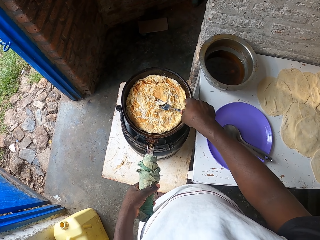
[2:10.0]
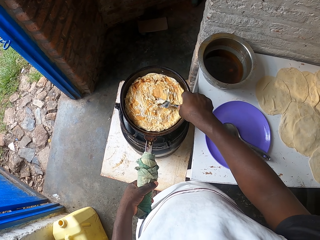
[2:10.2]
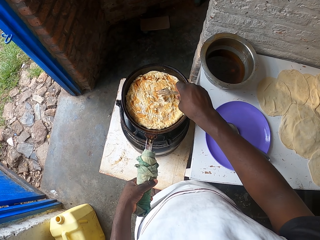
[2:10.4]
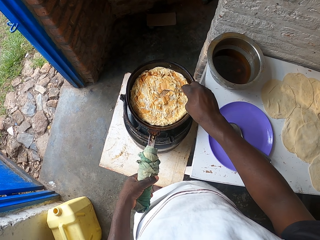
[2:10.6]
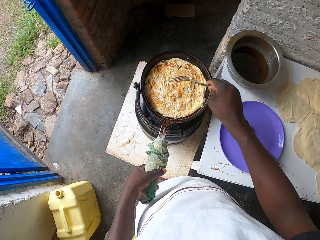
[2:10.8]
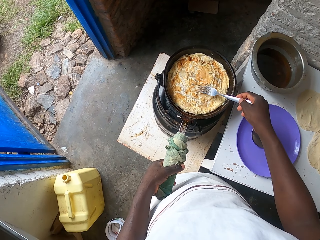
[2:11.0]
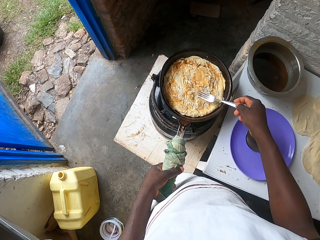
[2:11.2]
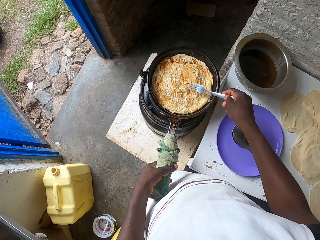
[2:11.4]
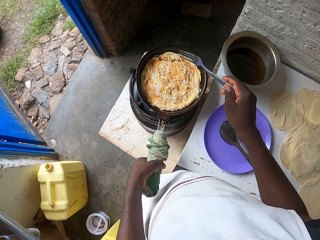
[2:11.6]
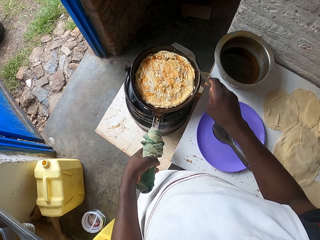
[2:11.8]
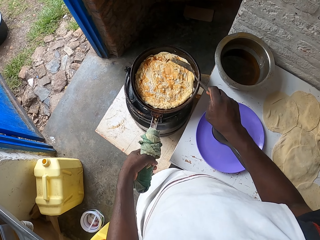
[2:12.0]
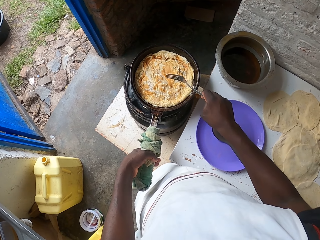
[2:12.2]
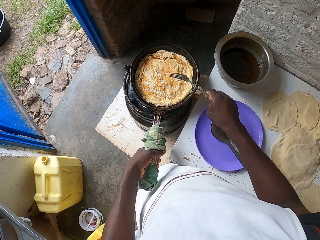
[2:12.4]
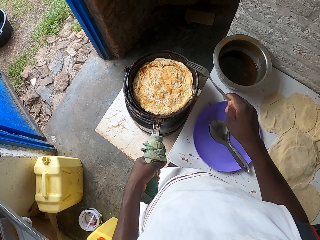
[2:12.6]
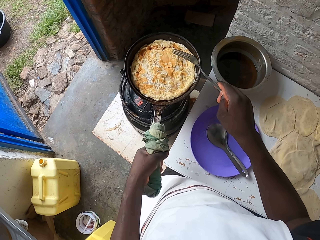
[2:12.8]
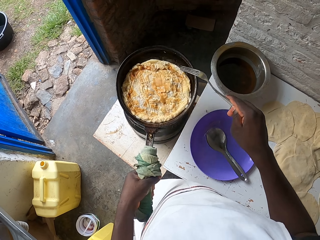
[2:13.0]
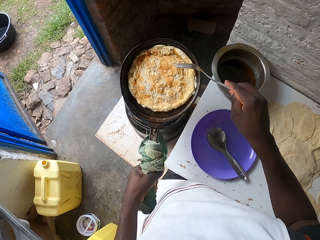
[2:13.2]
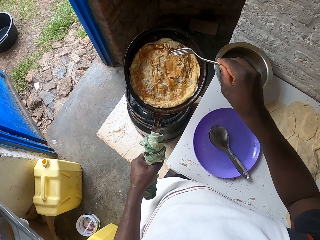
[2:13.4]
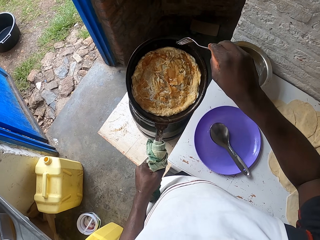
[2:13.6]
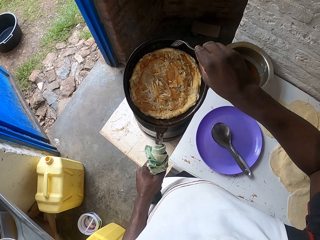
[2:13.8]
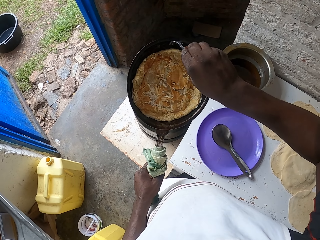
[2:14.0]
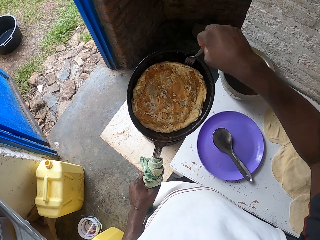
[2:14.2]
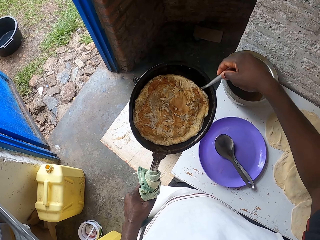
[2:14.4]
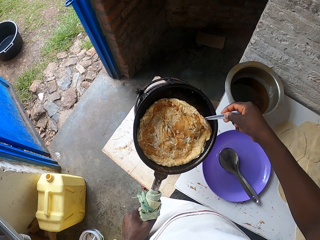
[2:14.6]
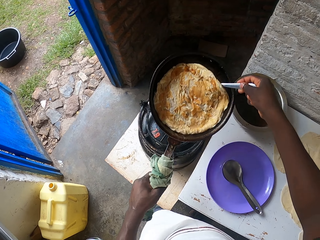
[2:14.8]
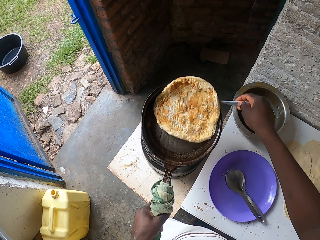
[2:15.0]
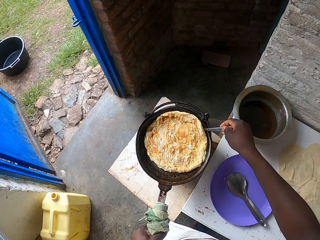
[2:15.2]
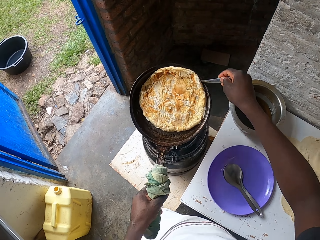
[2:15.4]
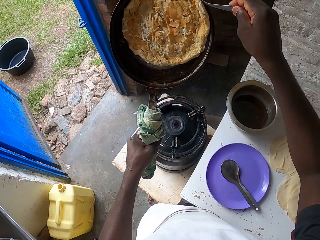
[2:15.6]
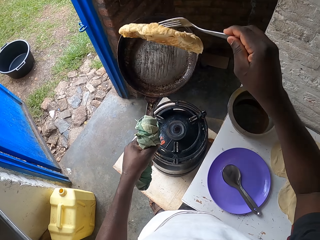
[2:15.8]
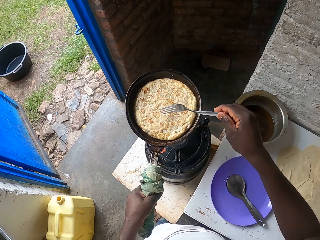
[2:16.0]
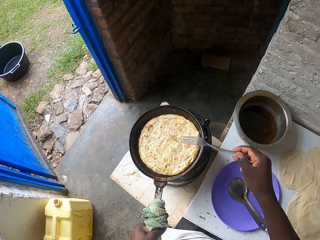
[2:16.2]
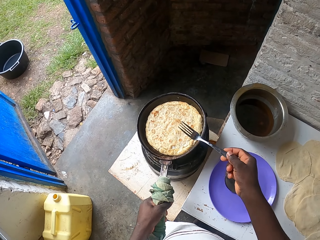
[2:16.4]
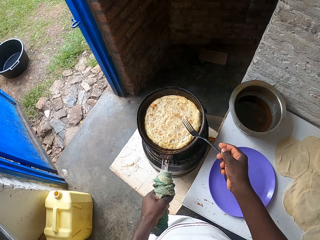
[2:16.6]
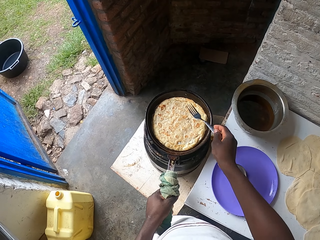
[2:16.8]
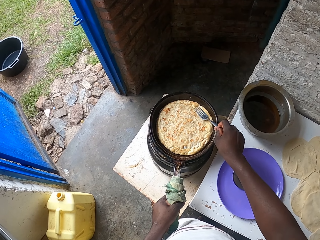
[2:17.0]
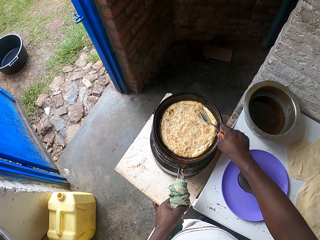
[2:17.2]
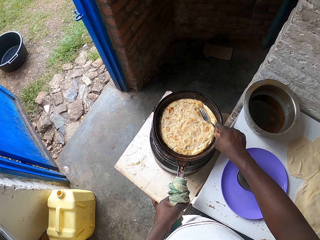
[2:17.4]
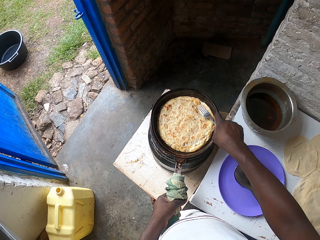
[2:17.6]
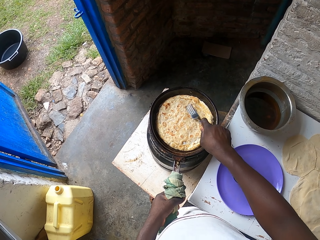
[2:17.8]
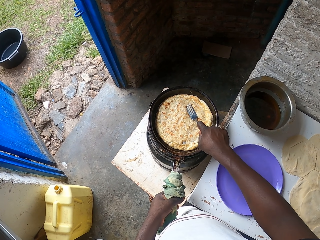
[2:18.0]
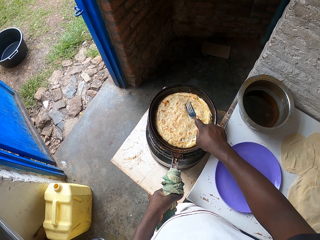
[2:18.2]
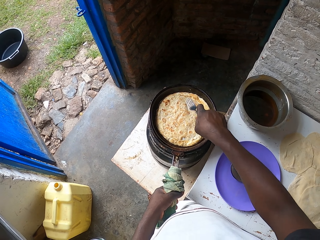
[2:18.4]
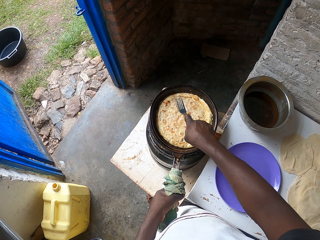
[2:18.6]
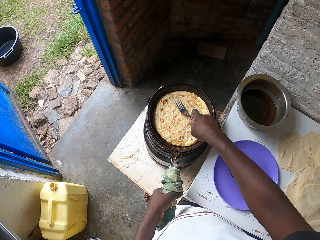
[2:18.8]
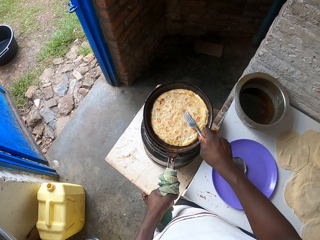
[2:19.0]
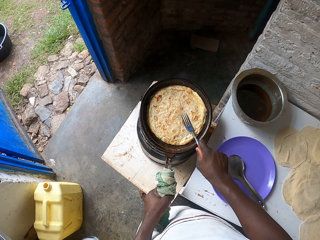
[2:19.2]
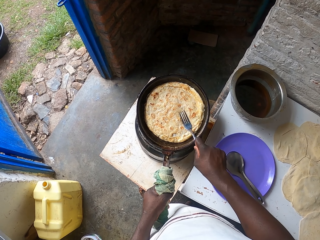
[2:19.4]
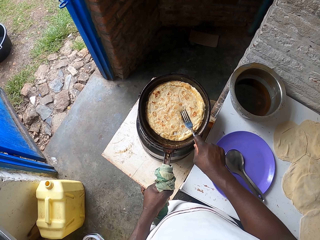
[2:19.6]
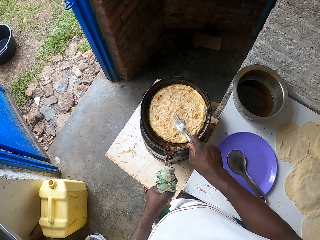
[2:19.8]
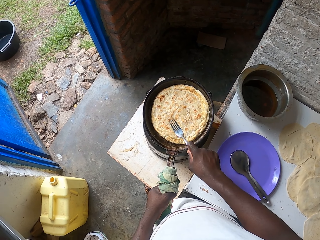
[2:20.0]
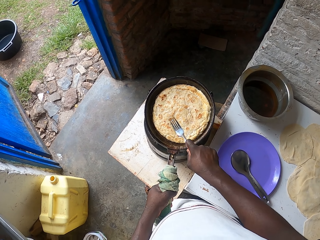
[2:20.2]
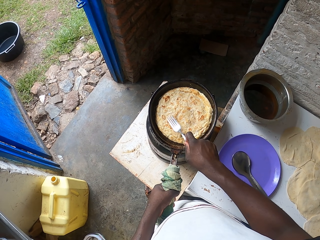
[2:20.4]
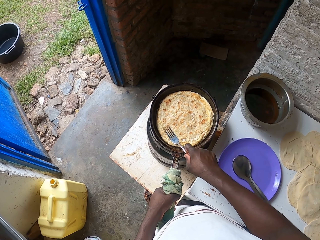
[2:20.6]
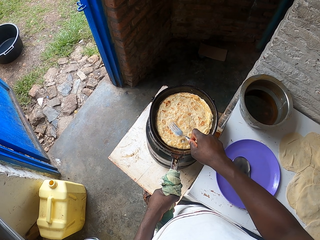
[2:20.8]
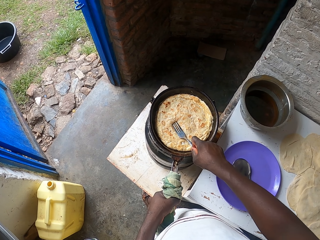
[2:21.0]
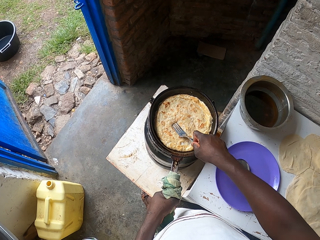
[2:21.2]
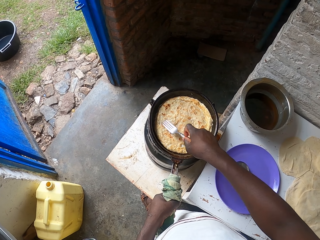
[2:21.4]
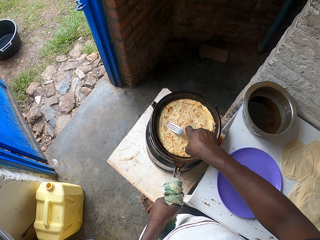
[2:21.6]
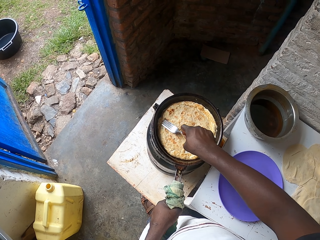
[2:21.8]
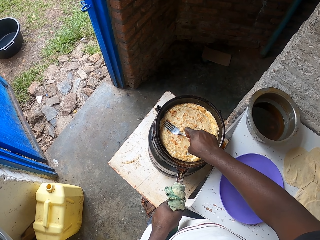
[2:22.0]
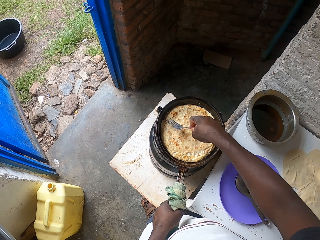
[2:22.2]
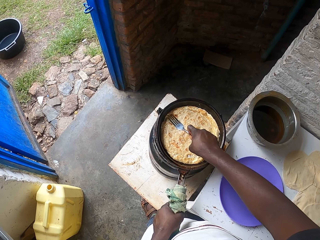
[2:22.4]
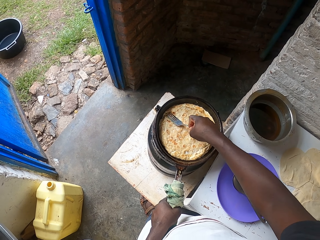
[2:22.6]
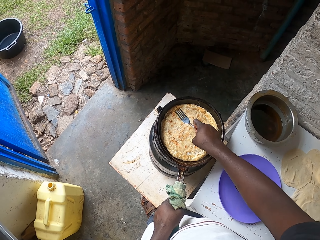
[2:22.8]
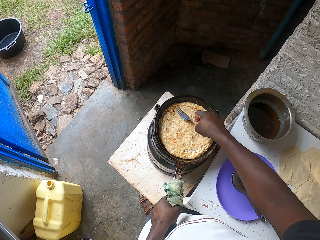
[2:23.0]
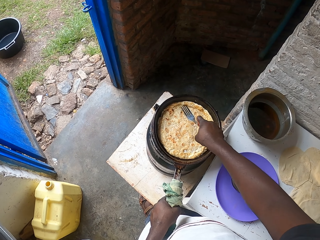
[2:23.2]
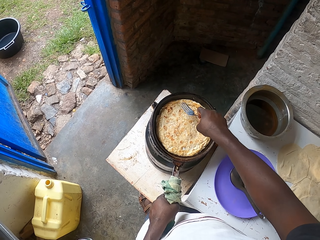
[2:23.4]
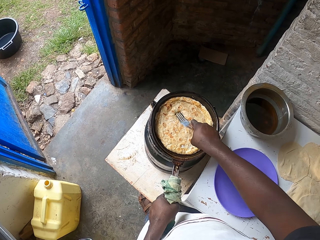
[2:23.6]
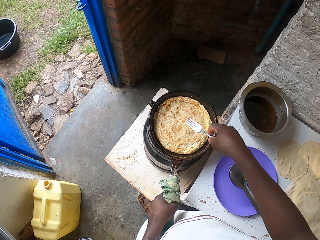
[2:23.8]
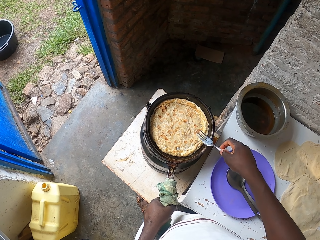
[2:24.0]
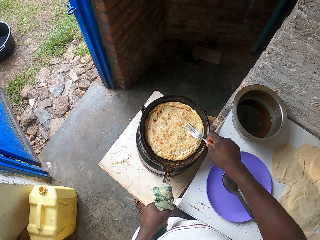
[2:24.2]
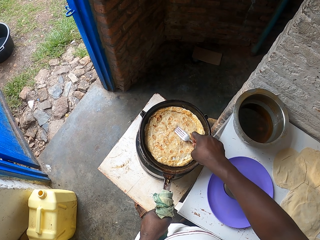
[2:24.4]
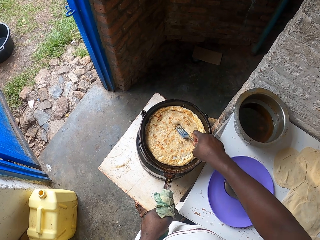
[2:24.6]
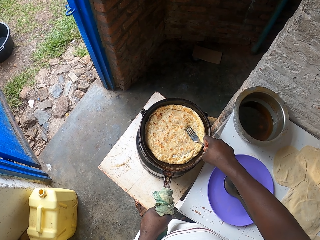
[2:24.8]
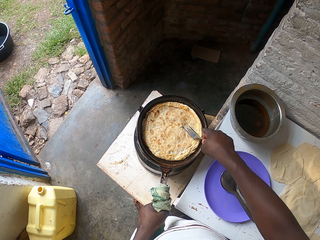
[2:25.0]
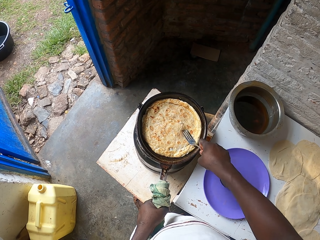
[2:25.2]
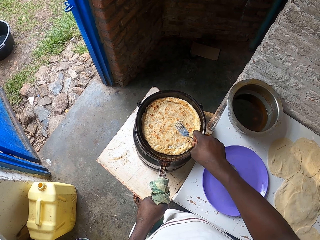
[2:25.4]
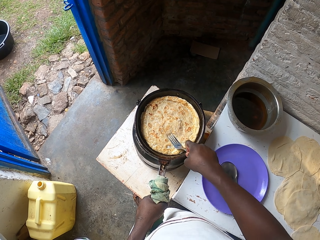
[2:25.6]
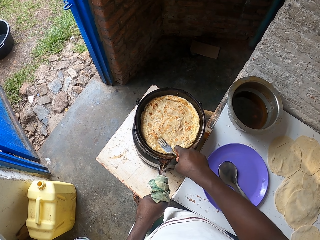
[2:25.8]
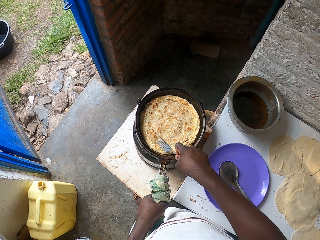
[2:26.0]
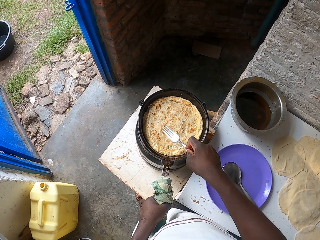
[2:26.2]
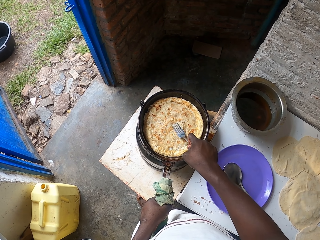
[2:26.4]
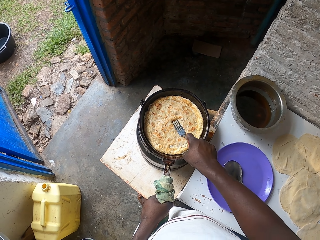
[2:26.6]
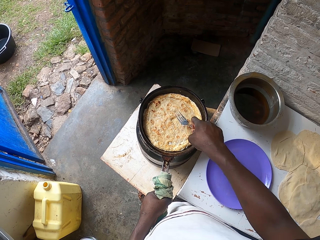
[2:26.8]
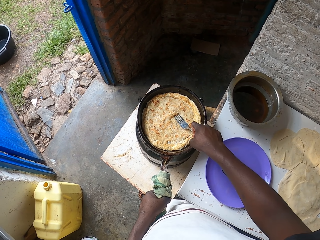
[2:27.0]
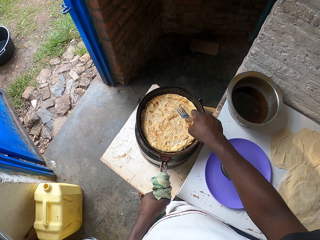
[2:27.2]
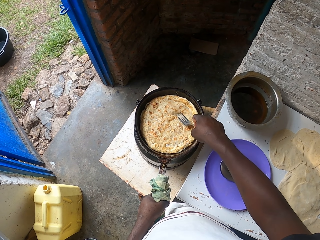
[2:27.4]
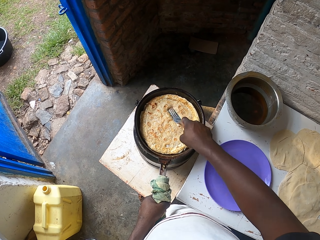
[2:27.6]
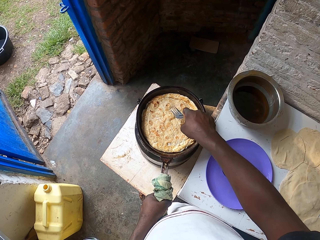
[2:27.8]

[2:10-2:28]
The camera wearer shakes the egg on the frying pan. They change the eggs and the paratha on the other side. They put the frying pan on fire. They press the egg with the fork. They press the egg and parathas on the pan.

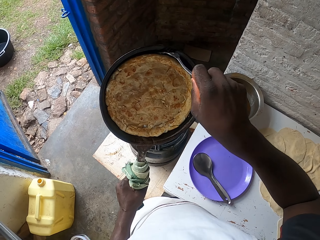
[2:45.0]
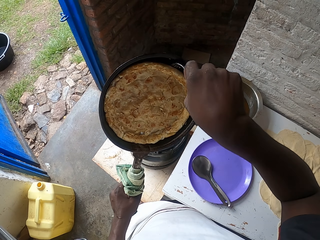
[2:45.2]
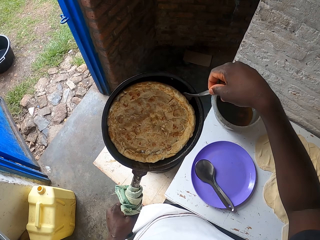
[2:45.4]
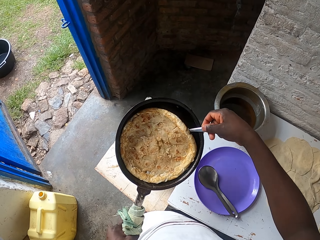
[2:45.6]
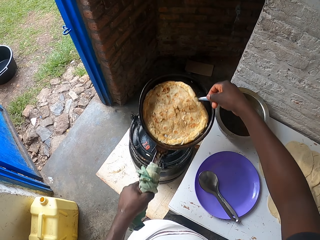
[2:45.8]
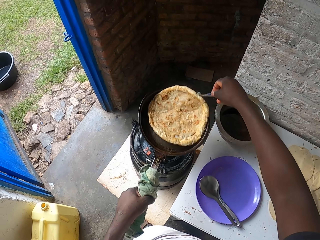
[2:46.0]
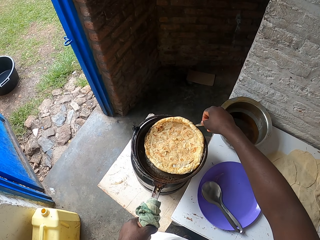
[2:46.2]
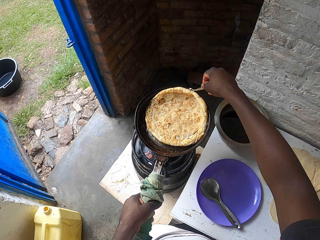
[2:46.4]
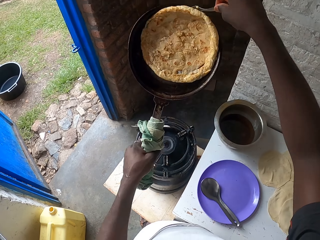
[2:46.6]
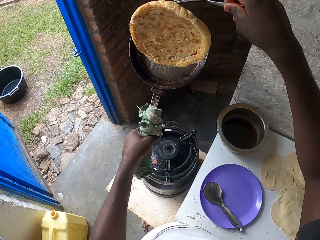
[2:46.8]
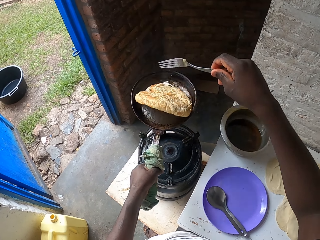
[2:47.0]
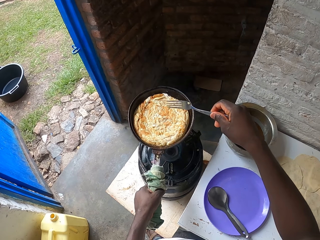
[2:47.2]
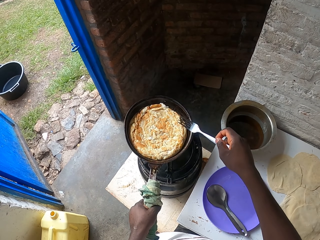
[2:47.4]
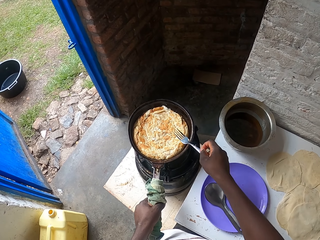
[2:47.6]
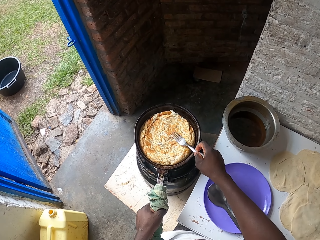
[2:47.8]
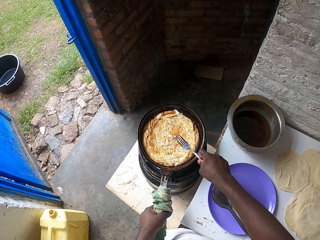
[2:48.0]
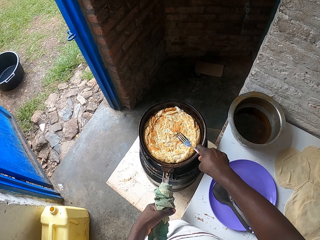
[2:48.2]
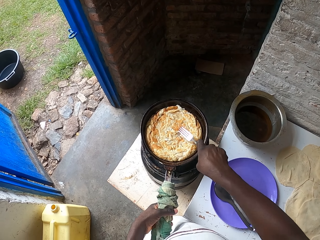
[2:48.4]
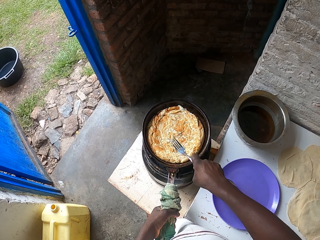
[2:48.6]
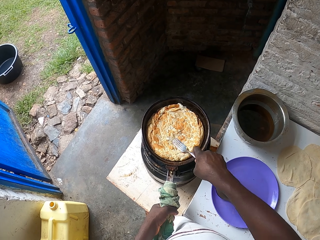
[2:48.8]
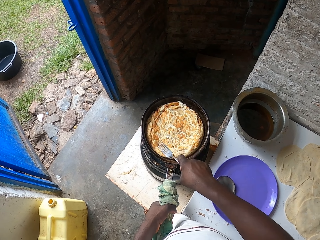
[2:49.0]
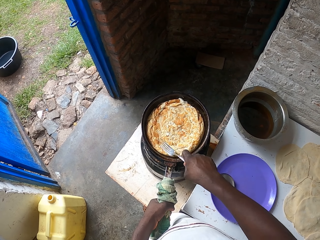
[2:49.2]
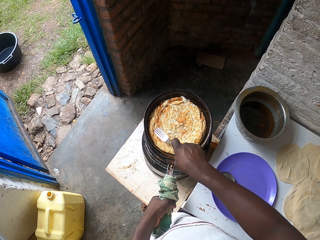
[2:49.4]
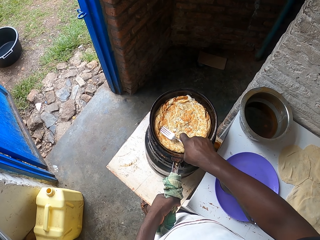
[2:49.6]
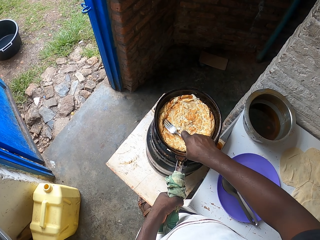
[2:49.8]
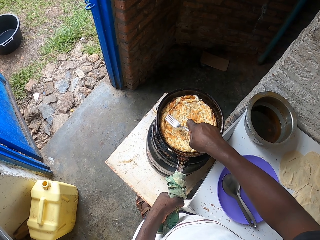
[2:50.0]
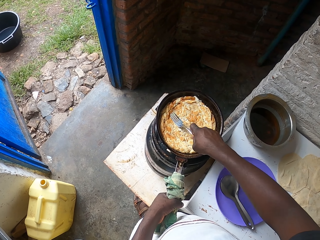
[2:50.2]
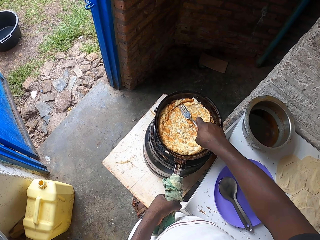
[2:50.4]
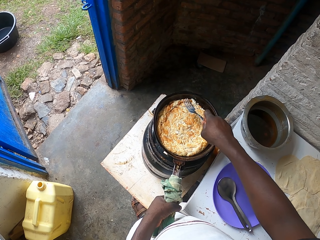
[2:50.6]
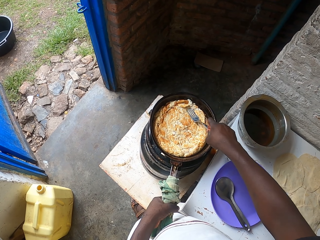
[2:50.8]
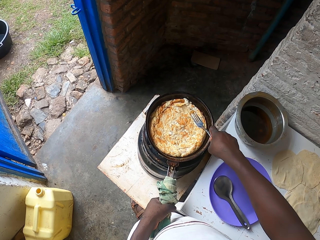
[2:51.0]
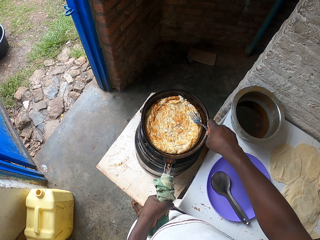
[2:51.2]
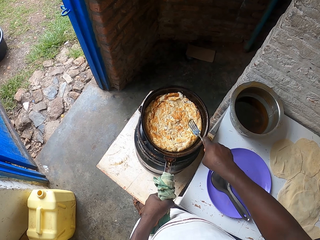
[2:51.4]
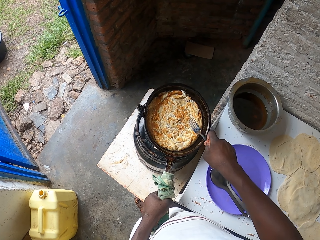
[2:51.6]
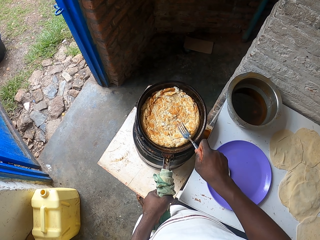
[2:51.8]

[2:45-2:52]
The camera wearer removes the frying pan from the cooker. They change the eggs and the paratha on the other side. They put the frying pan on fire. They press the egg with the fork.
